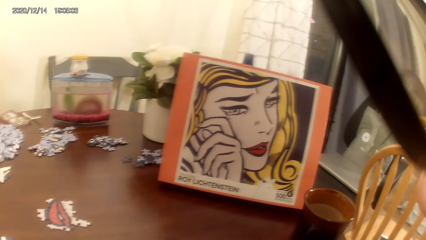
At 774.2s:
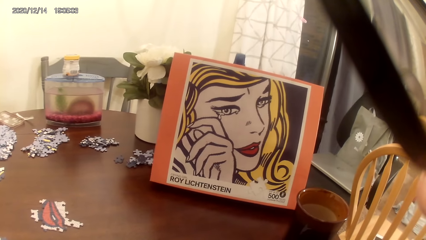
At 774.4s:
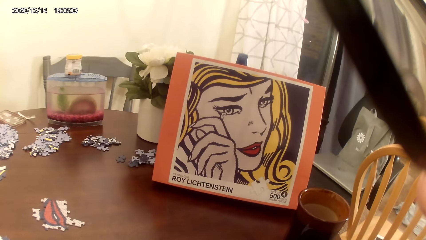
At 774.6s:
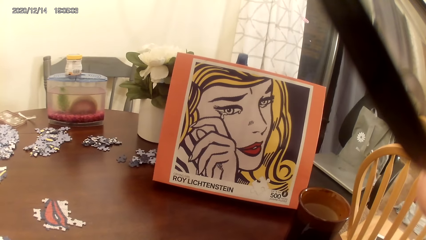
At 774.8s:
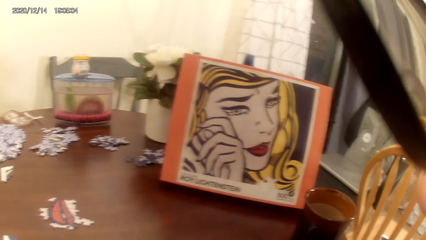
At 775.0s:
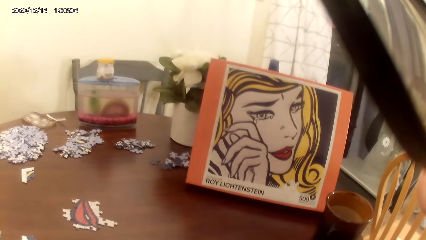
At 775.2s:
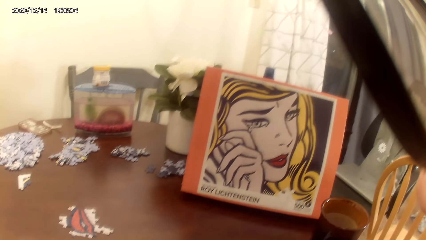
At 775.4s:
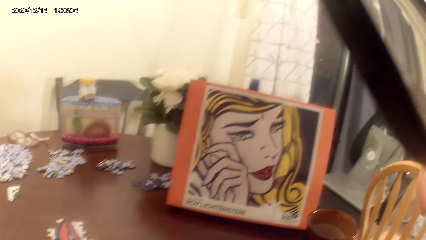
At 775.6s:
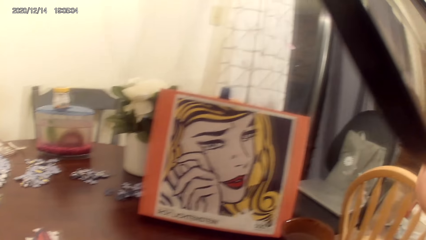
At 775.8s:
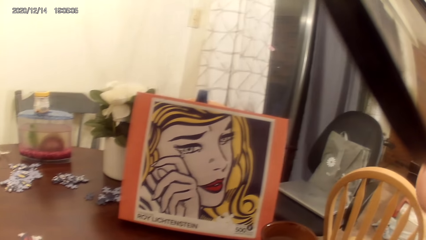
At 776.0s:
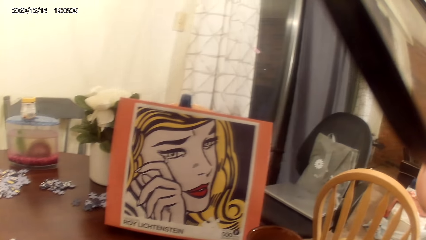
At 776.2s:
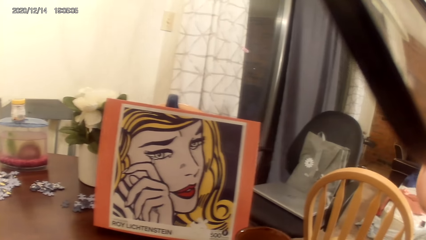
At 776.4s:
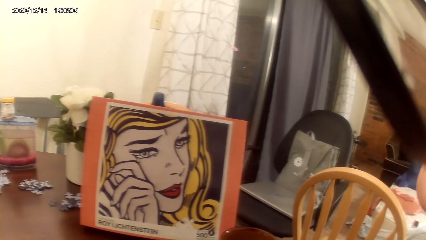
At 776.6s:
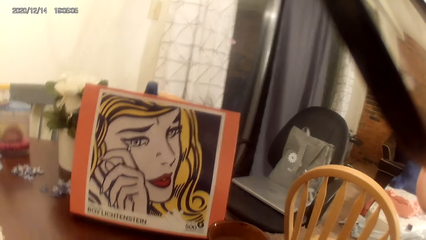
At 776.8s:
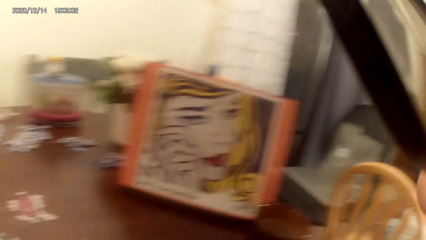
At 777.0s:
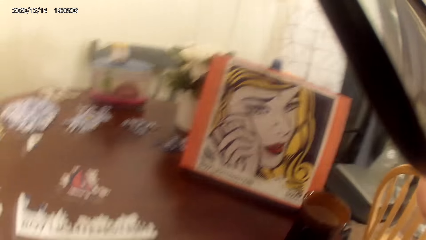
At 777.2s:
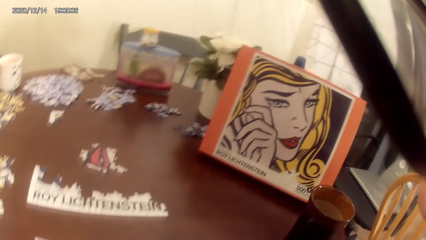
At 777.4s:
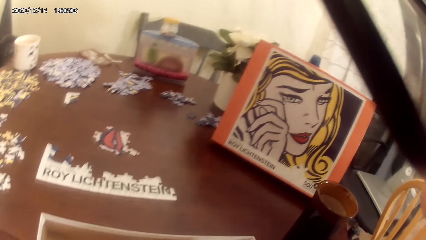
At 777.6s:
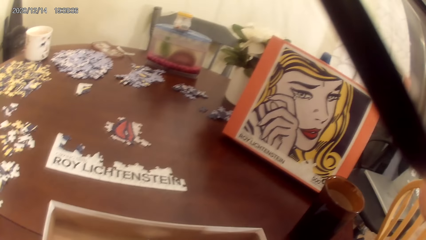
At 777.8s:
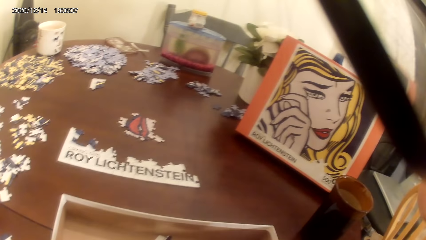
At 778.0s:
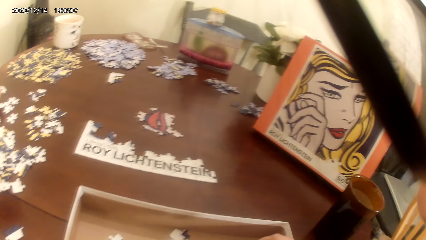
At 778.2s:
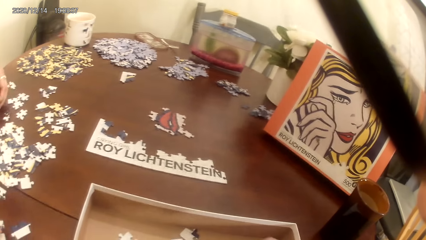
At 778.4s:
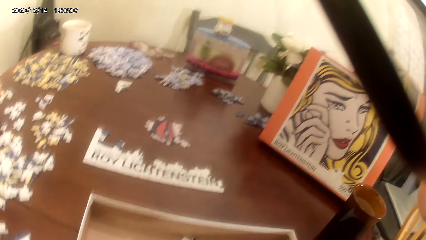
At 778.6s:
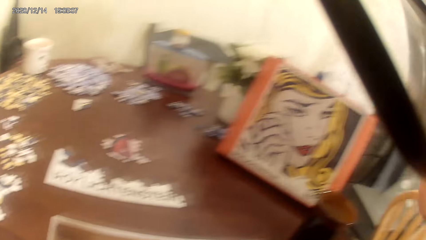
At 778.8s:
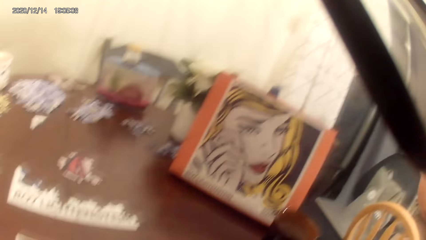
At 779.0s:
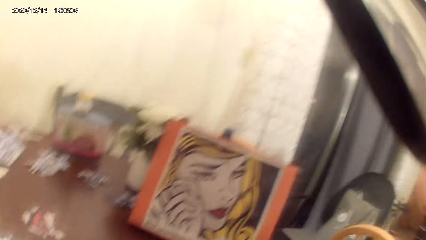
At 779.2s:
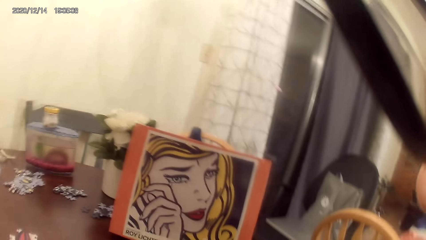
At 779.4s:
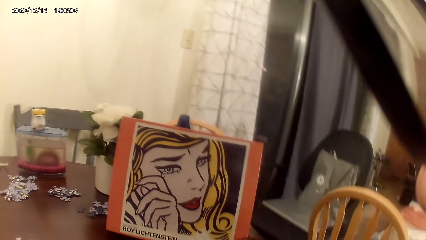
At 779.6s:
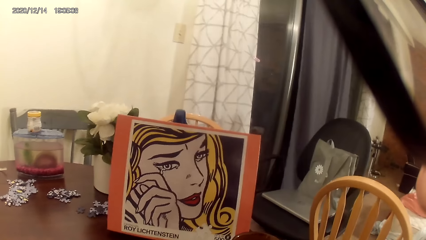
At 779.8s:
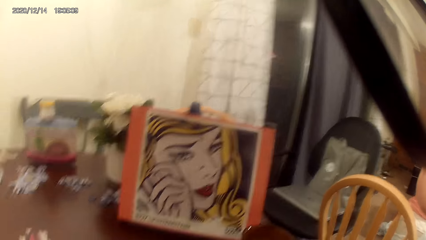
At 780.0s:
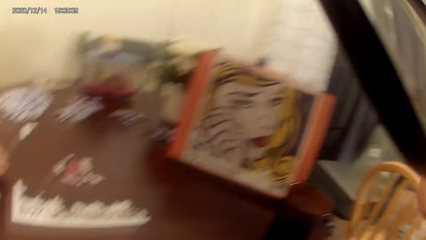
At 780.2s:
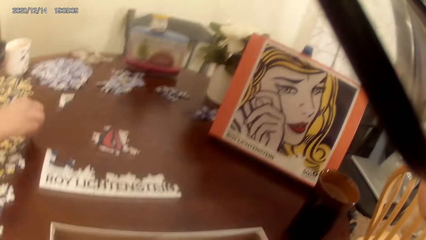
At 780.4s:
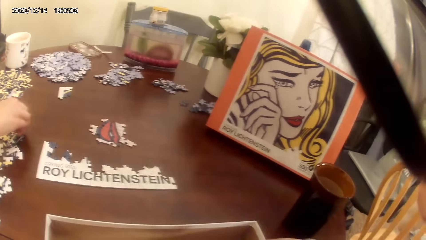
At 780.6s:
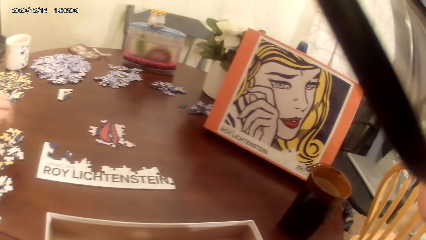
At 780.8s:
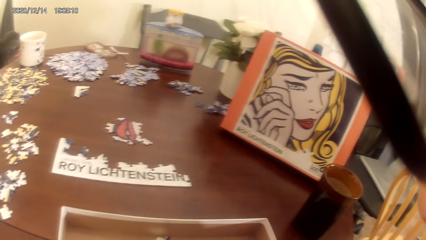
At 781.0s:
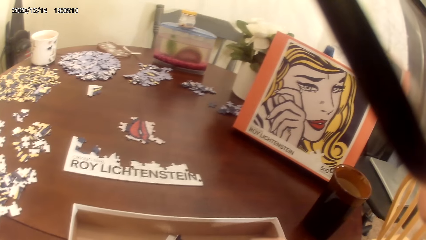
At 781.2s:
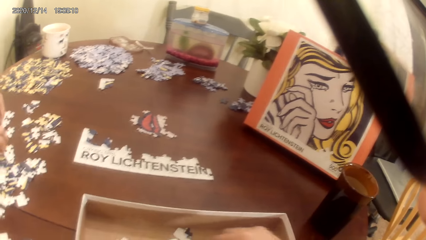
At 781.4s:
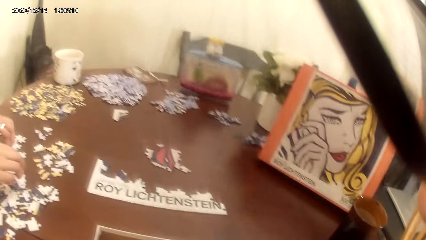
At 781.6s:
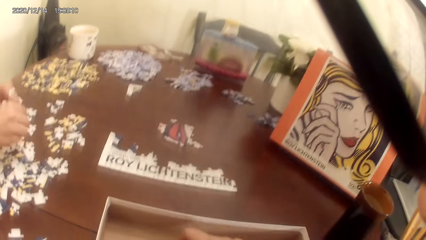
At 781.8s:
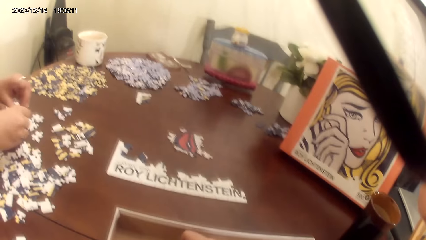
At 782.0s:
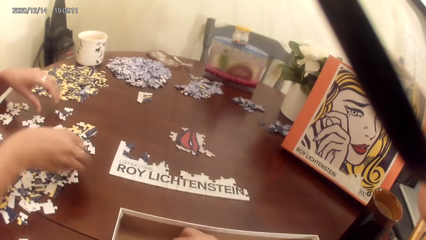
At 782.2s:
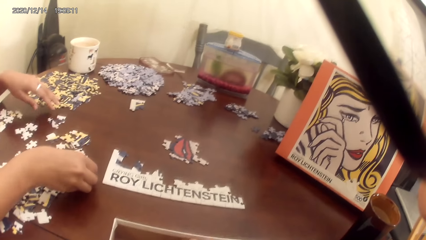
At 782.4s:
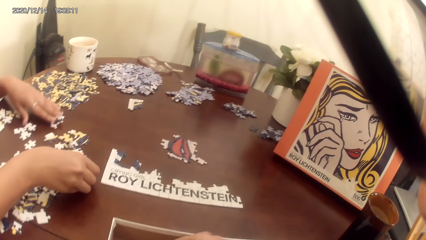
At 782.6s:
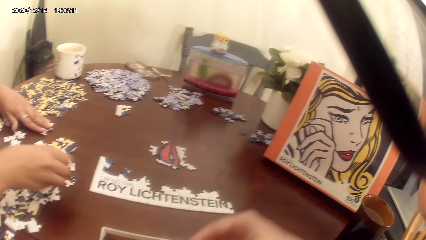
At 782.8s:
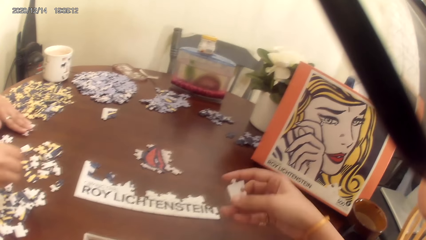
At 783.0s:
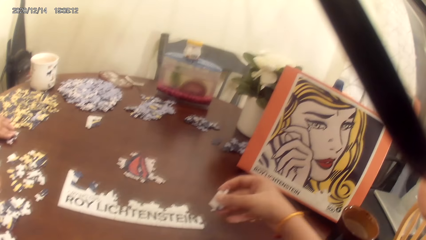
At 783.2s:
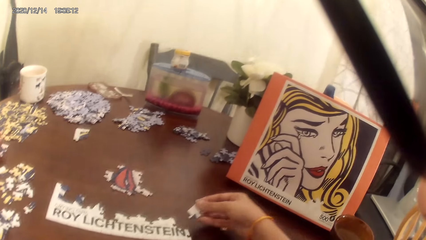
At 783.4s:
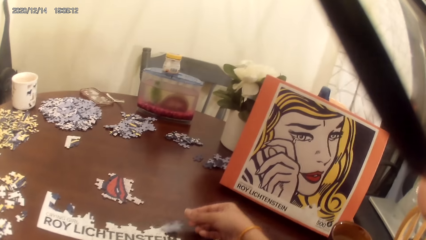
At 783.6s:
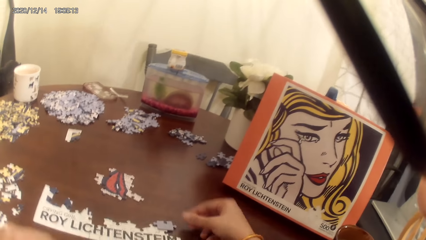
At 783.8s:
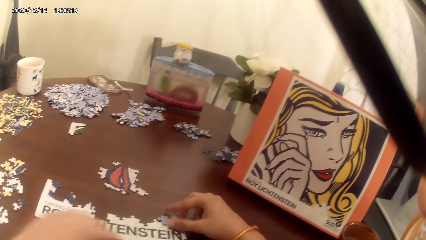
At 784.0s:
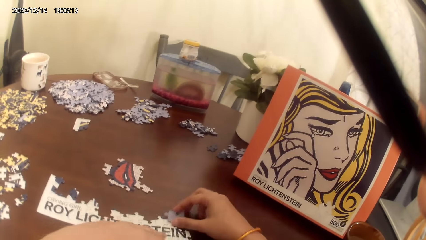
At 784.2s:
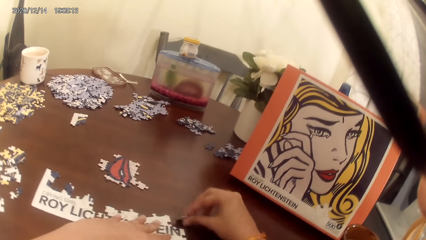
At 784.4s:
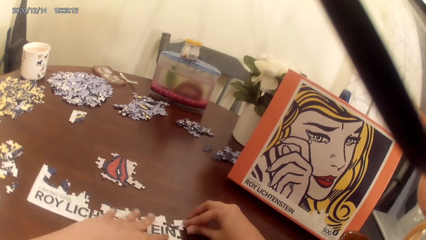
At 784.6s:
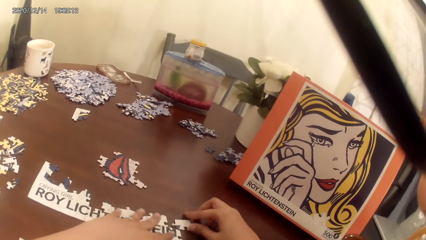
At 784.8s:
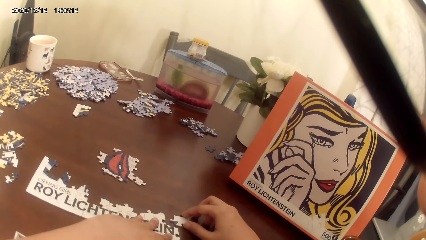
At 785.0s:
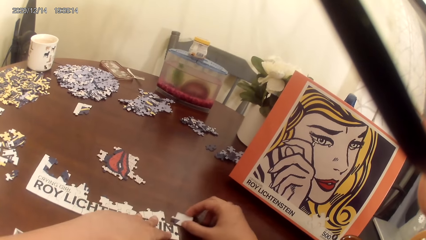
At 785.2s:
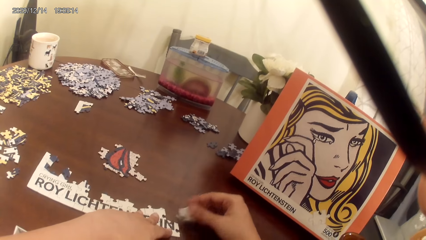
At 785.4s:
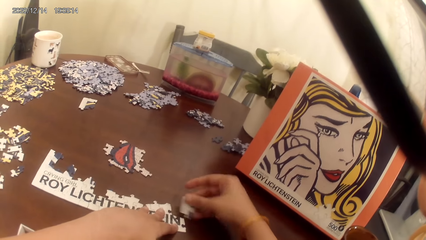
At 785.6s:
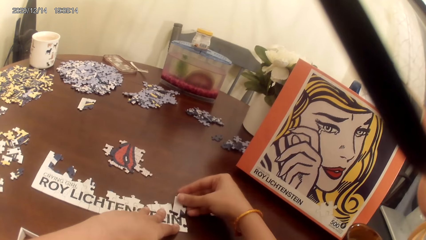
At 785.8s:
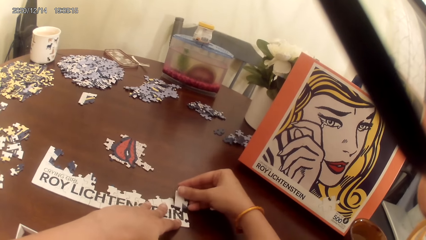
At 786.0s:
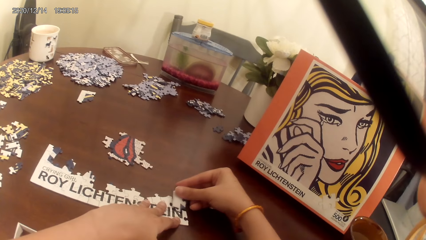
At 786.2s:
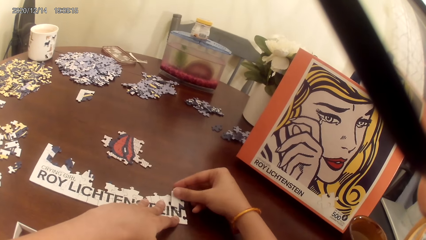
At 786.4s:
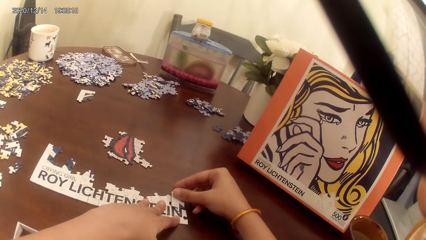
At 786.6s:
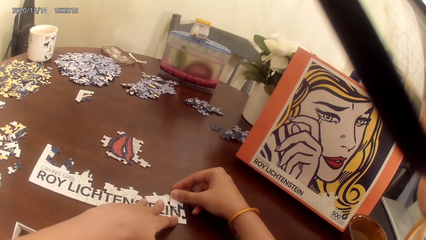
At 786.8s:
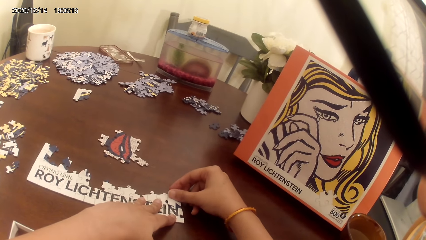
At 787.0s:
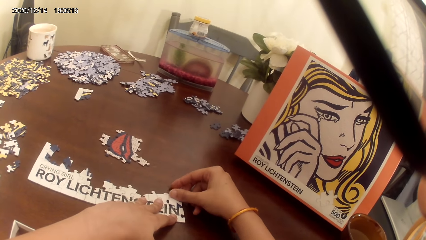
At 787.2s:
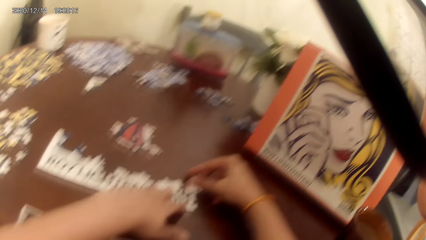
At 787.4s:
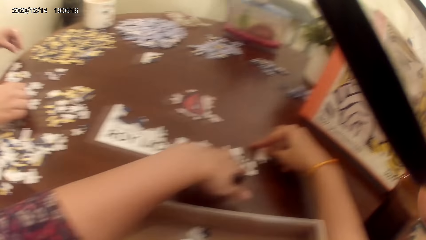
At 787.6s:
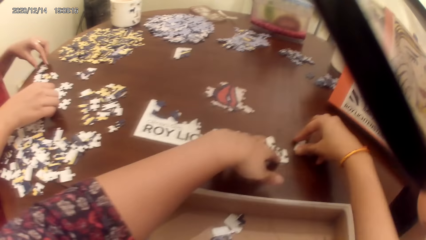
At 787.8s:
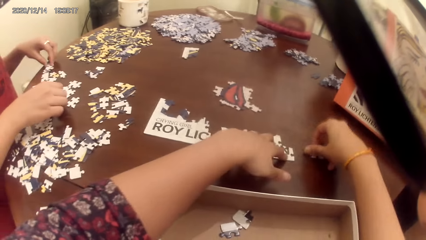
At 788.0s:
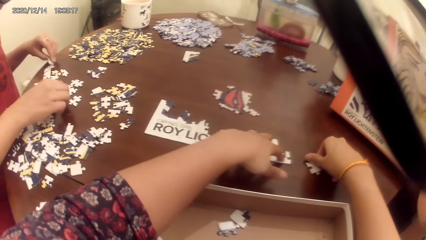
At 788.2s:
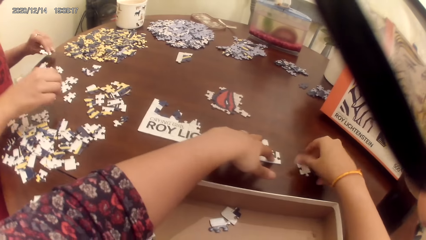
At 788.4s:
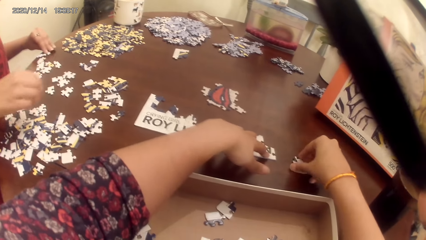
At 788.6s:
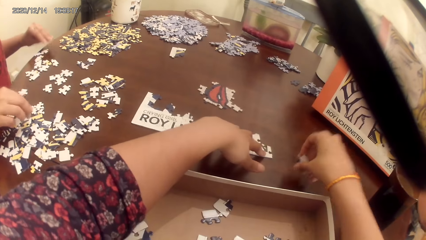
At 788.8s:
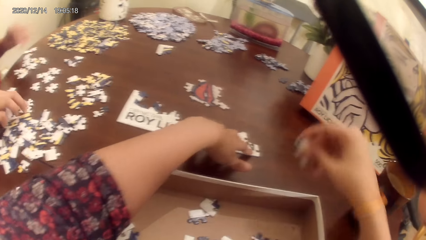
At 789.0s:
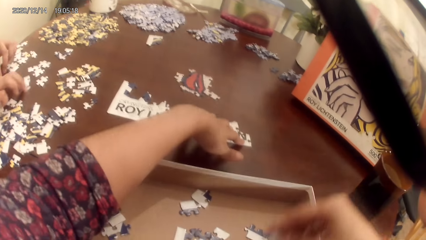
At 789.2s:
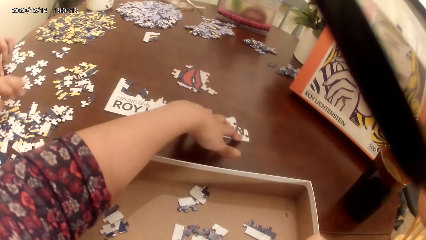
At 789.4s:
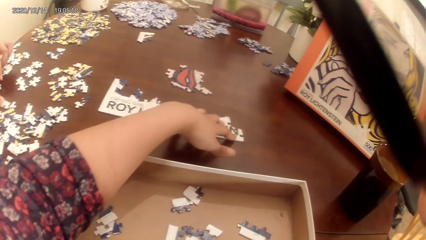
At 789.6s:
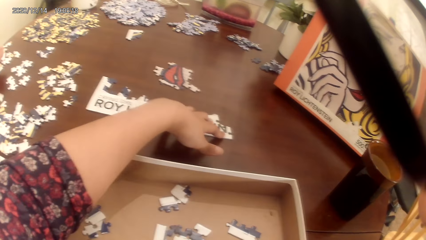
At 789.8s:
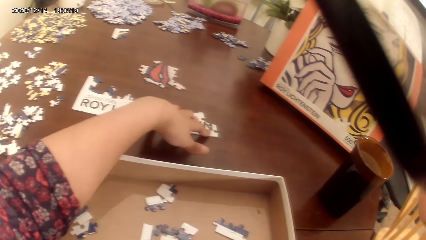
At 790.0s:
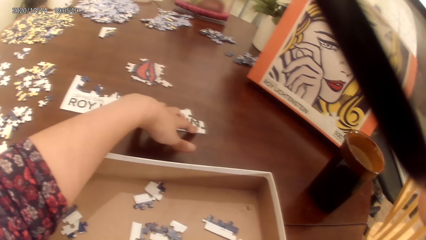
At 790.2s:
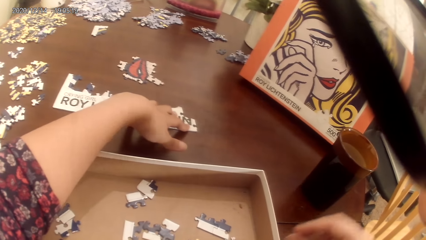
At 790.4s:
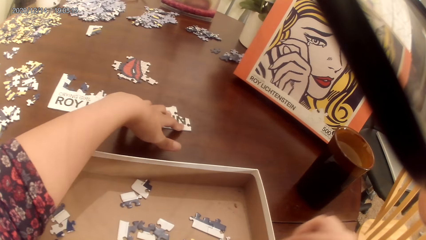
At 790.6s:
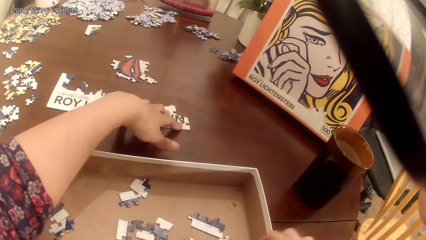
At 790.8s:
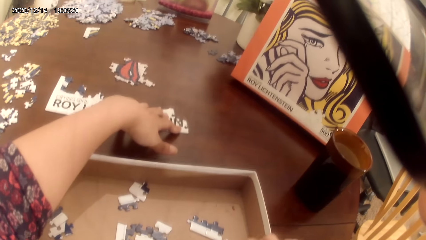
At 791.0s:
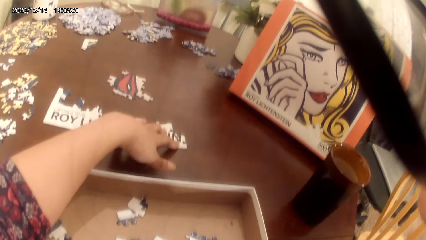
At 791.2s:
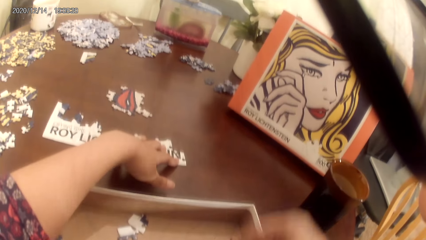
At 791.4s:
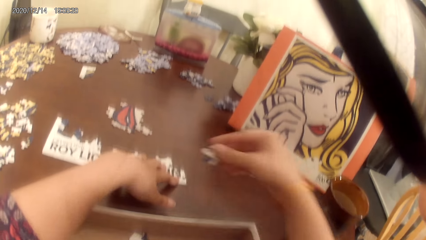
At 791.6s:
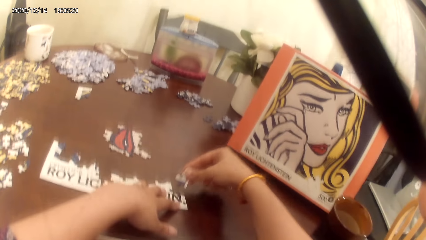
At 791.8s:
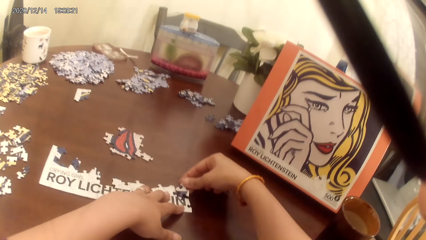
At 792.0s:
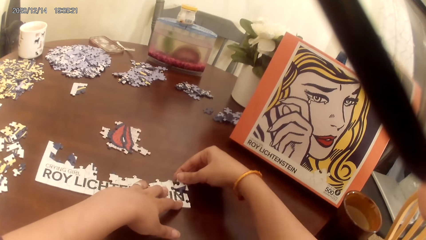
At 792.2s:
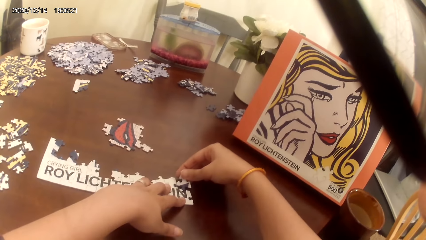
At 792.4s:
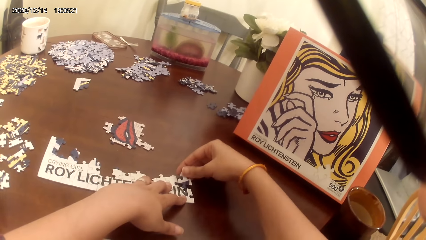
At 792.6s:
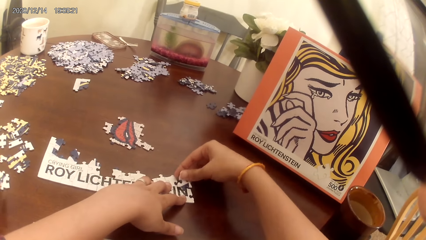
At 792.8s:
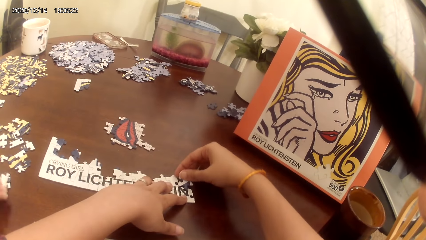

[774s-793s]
The camera wearer looks around the house. A person plays the dominoes game. The camera wearer plays the dominoes game. They make a puzzle.
